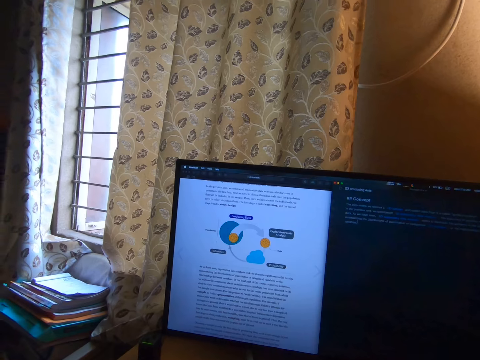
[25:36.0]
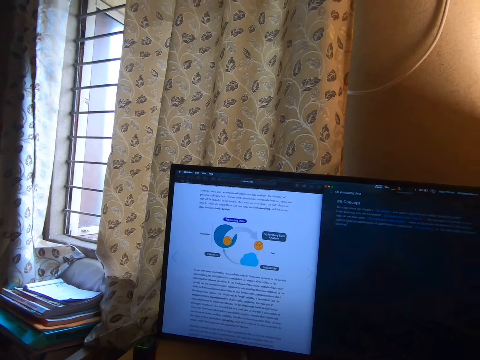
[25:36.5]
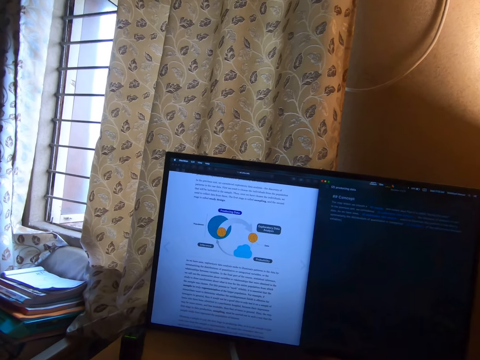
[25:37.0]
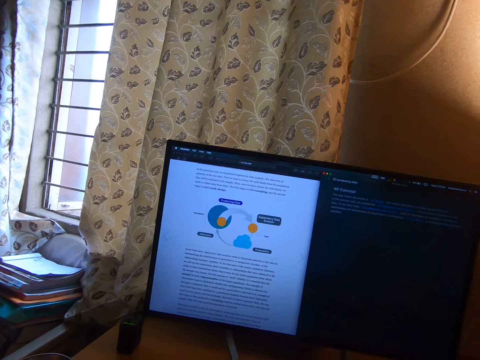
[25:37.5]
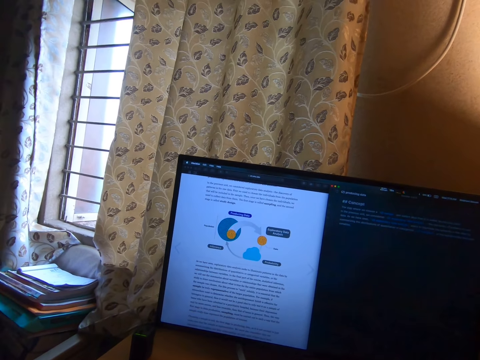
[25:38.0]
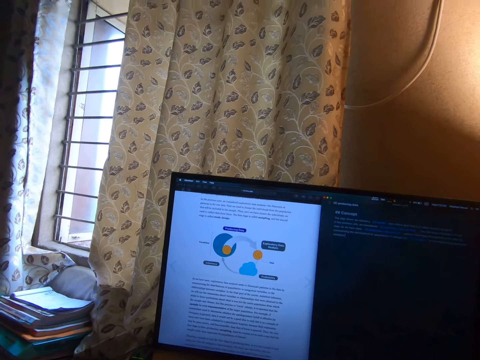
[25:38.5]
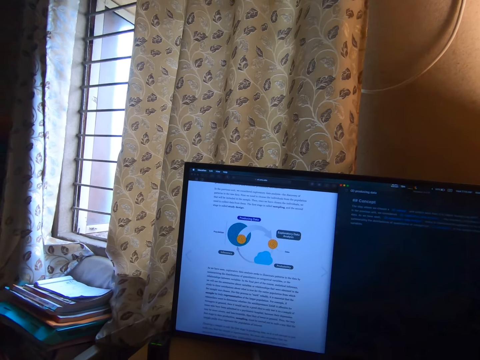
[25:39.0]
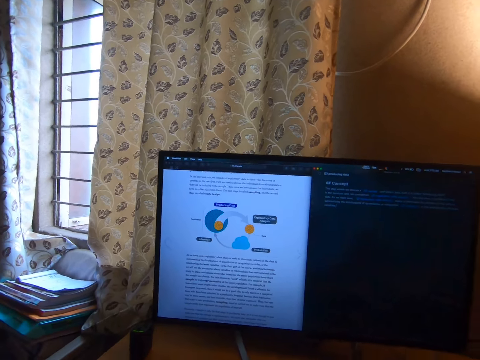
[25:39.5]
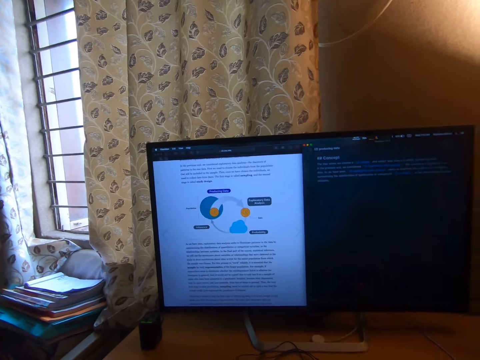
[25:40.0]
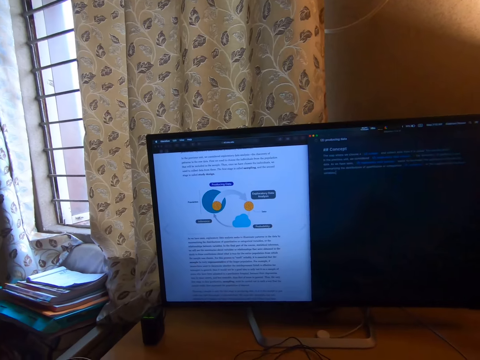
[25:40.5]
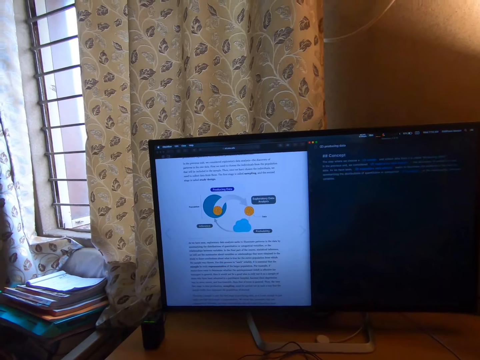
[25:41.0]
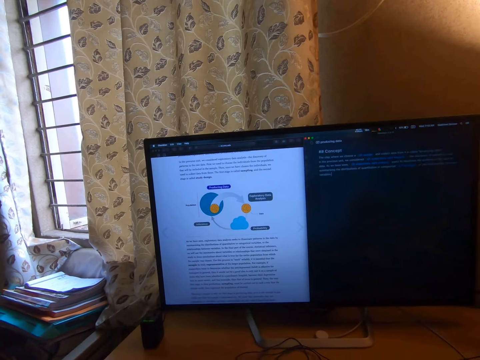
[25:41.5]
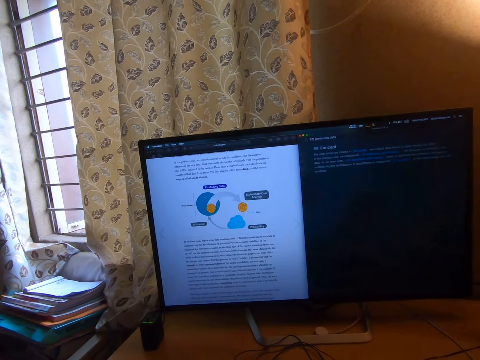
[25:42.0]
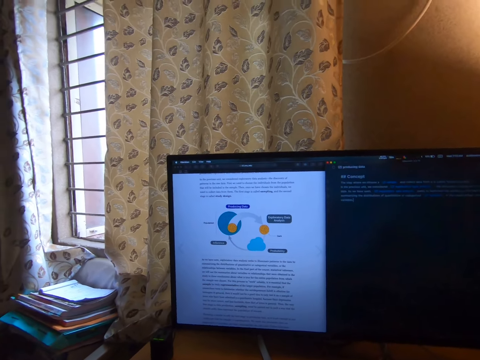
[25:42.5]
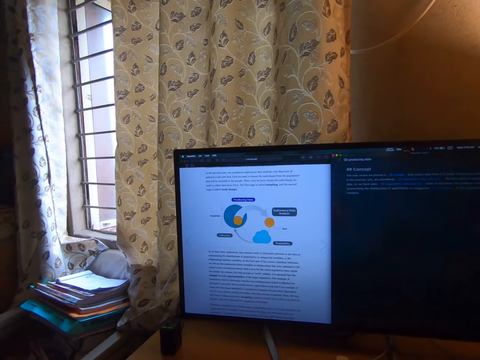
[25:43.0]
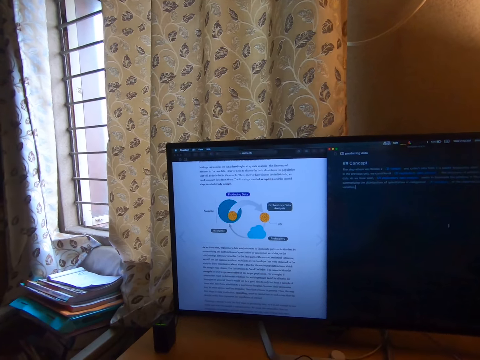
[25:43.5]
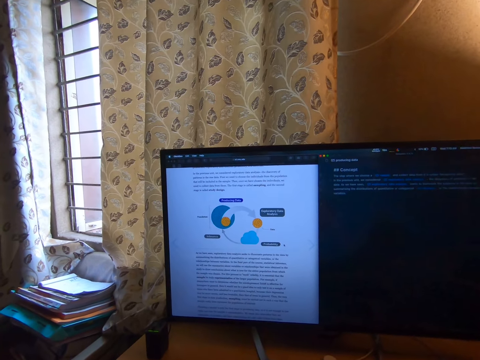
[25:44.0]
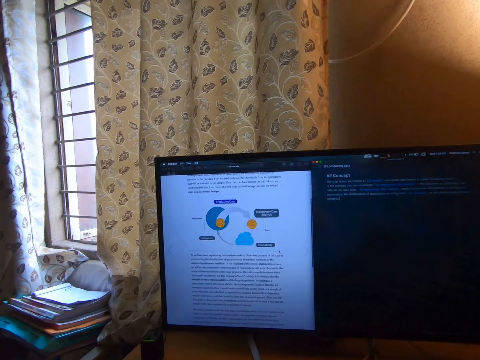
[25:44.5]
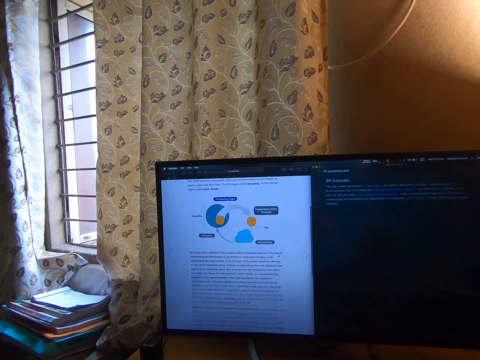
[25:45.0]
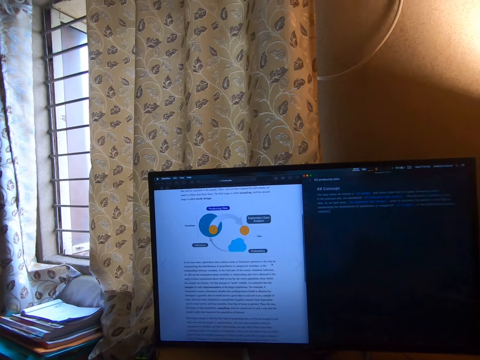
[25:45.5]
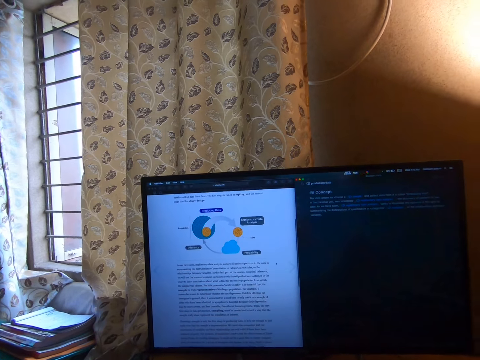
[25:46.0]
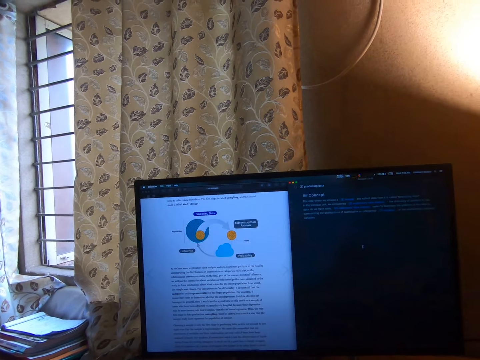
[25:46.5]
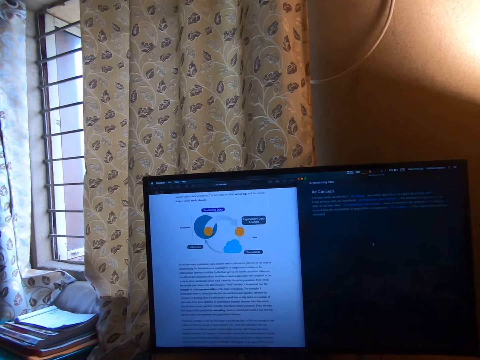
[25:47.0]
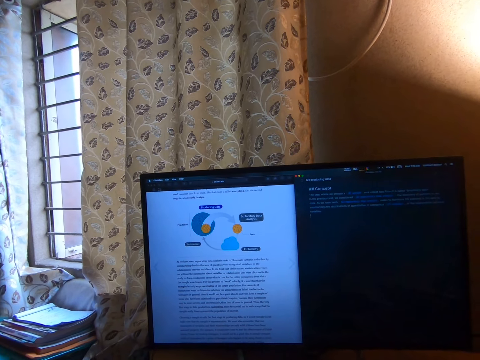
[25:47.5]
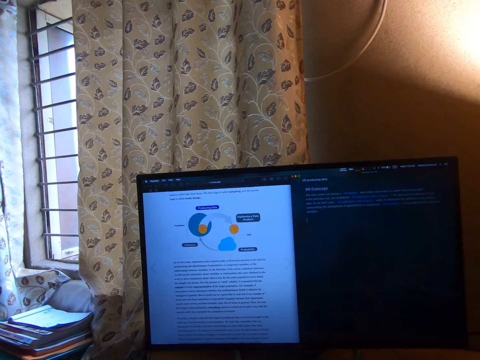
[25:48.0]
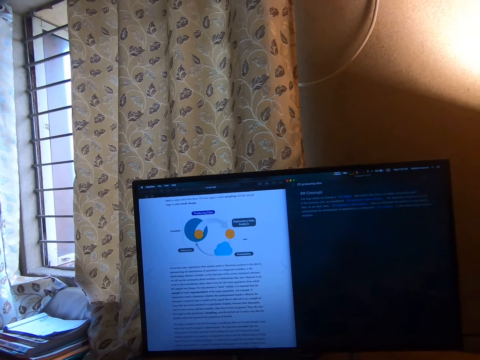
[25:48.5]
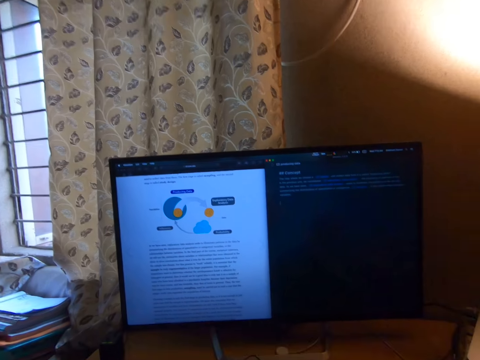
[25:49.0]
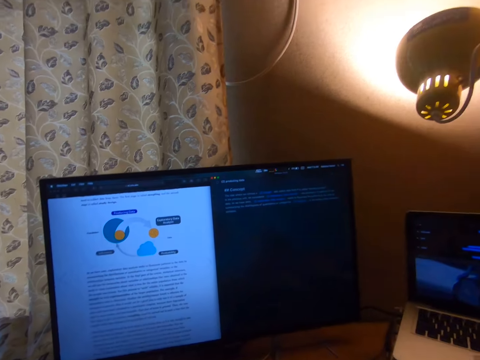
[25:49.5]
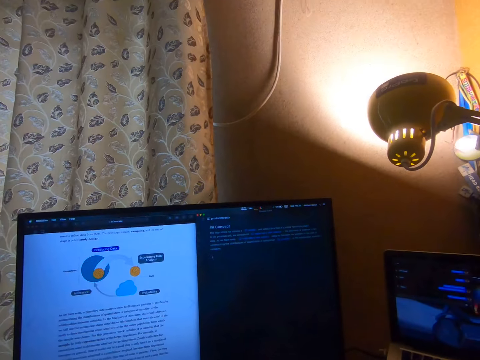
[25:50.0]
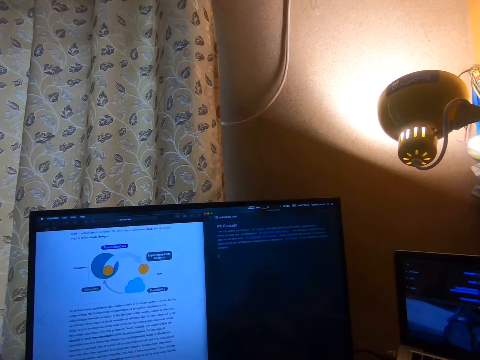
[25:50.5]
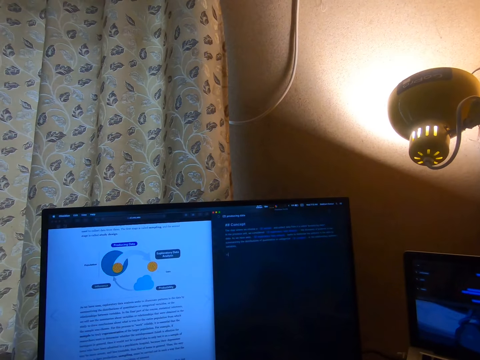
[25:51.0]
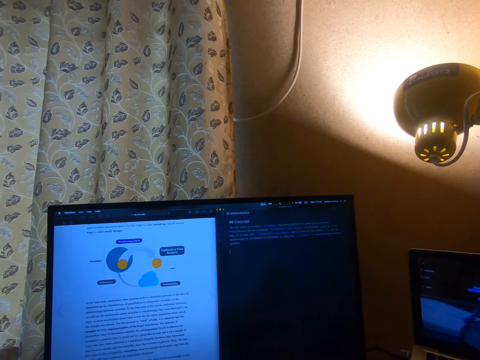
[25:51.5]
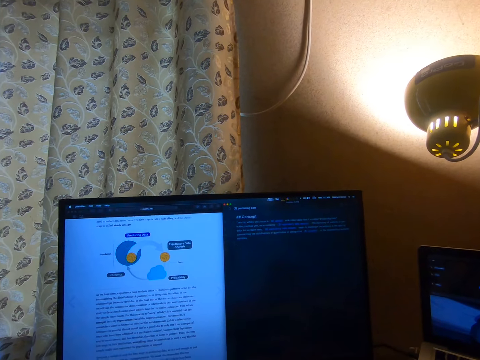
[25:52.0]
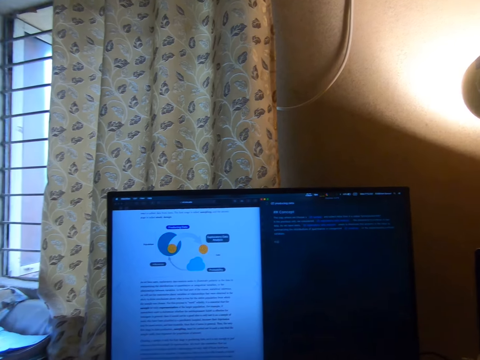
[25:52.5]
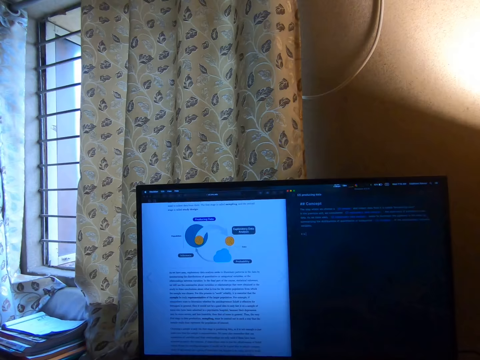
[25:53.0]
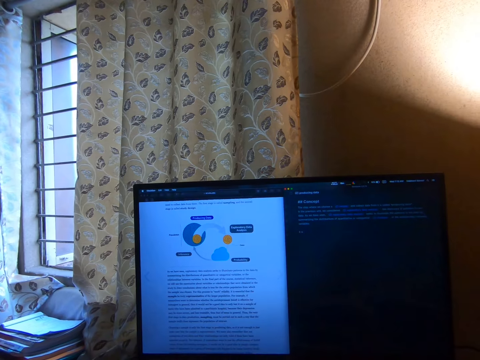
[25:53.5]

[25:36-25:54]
The camera wearer scrolls on the screen. They type on the screen.

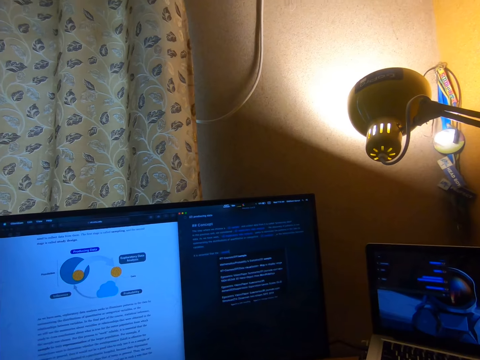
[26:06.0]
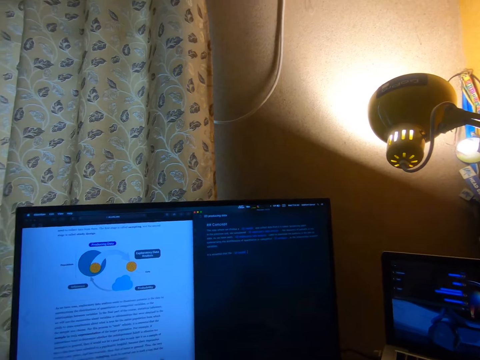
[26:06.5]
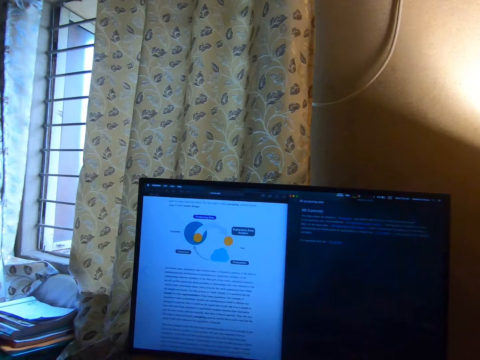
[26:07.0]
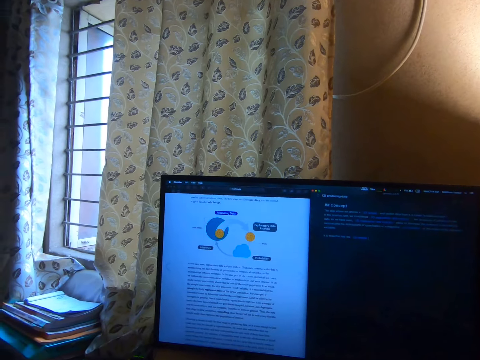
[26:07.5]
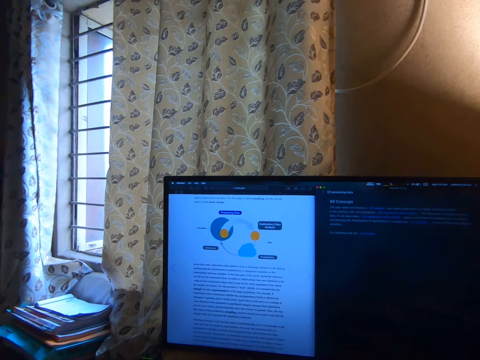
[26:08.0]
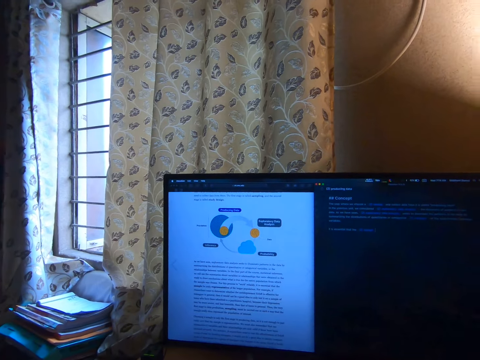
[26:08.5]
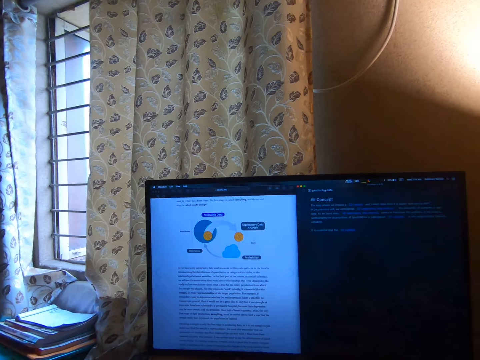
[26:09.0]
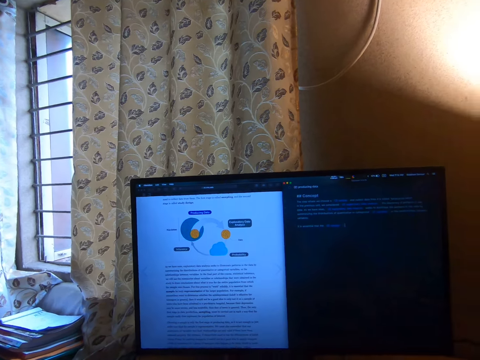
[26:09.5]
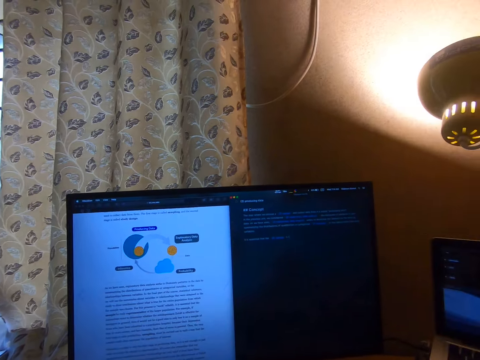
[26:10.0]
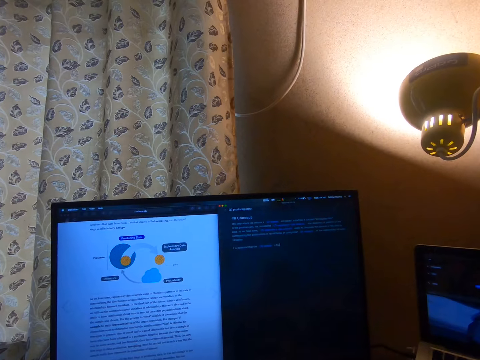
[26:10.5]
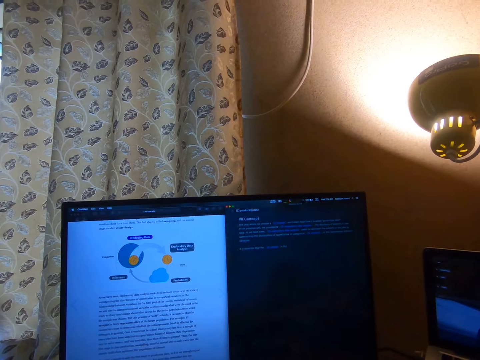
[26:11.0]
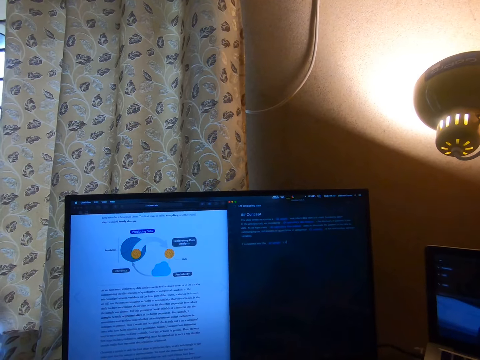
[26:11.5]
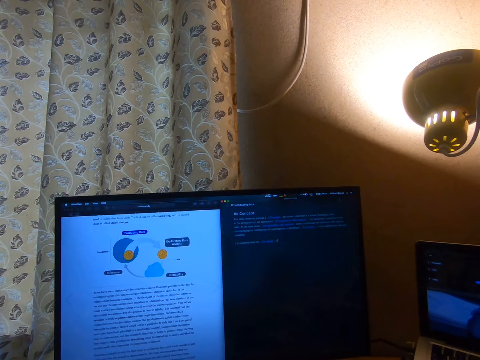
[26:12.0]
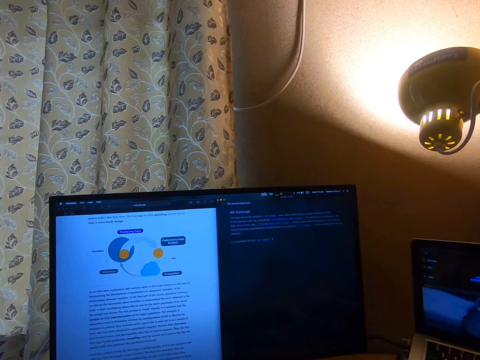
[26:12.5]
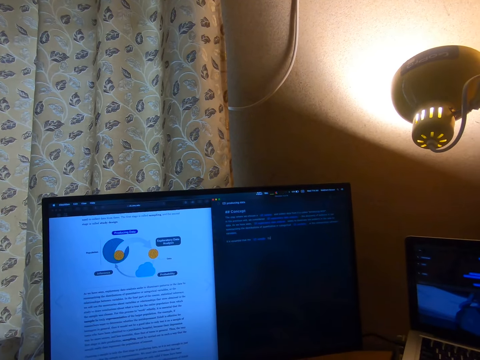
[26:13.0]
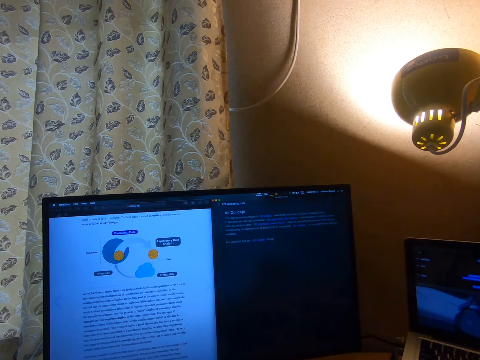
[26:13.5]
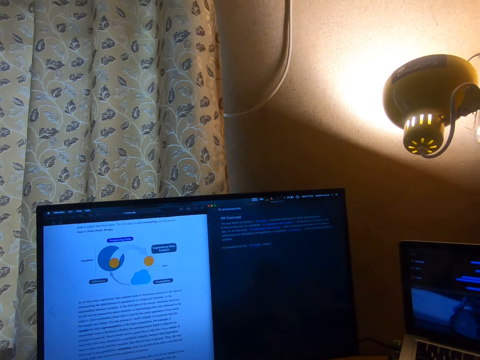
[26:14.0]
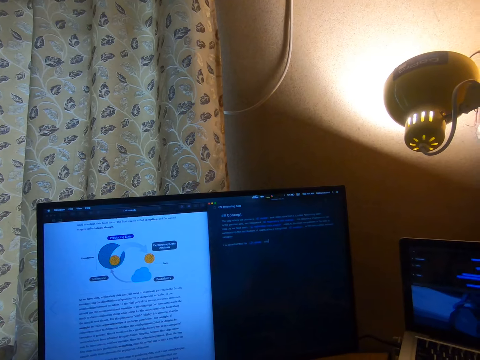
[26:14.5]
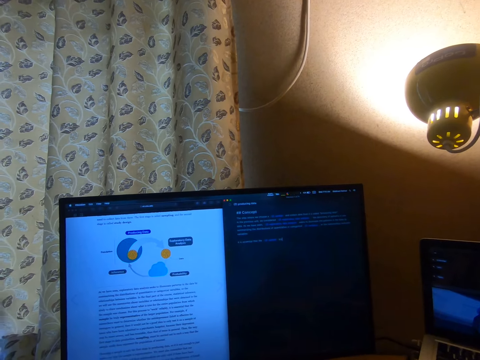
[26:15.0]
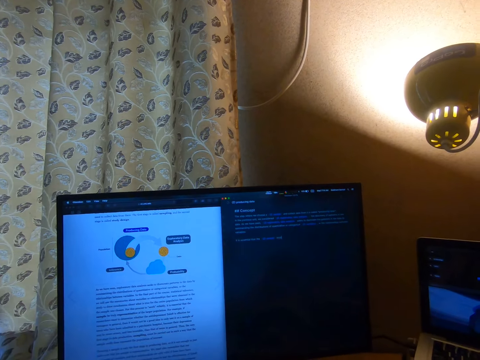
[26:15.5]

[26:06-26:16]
The camera wearer reads on the screen. They type on the screen.
